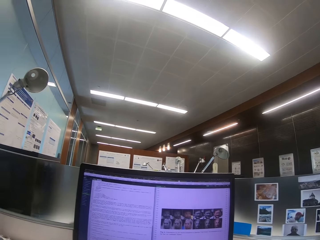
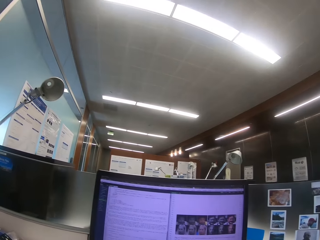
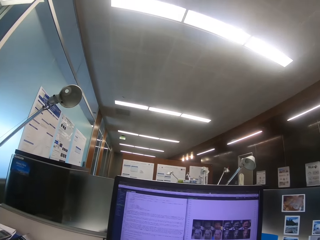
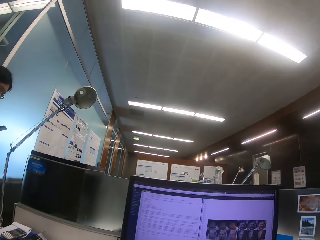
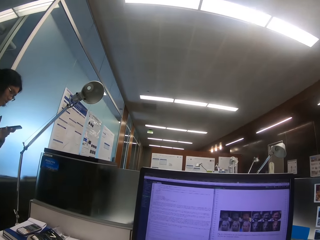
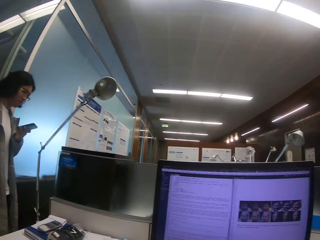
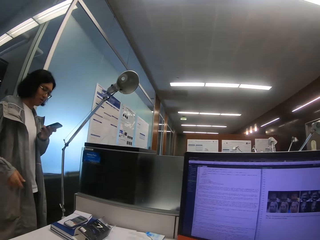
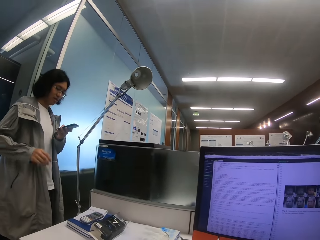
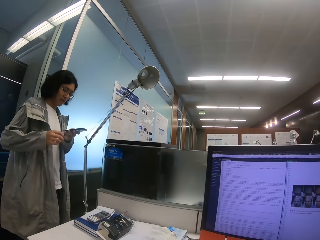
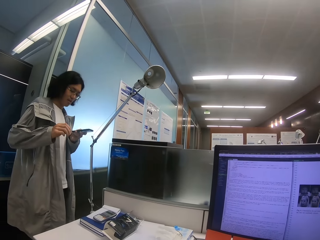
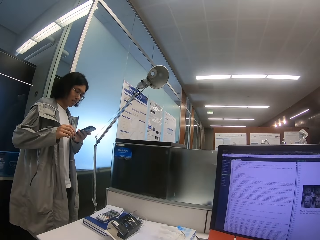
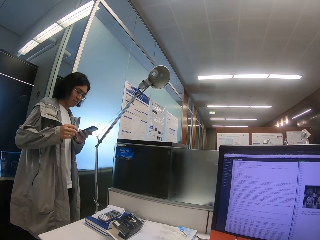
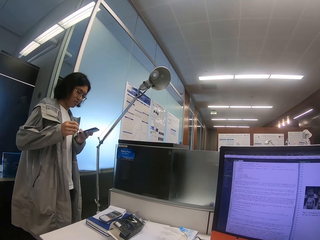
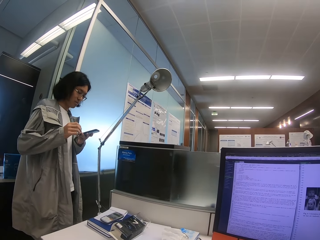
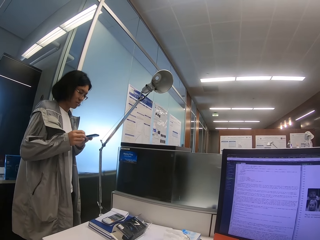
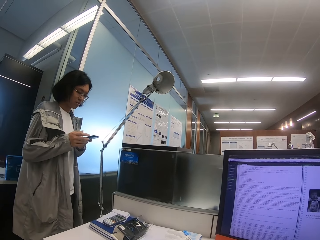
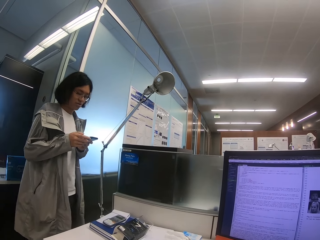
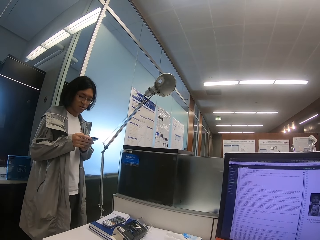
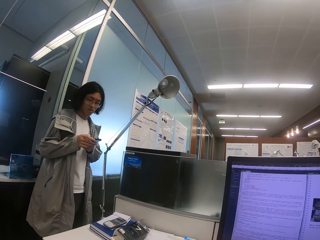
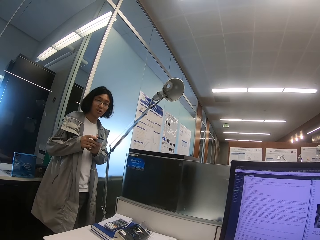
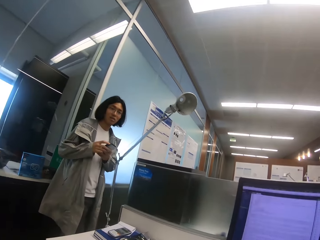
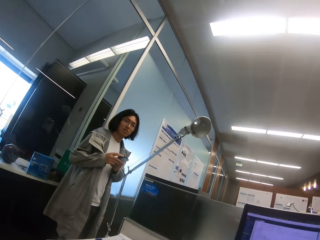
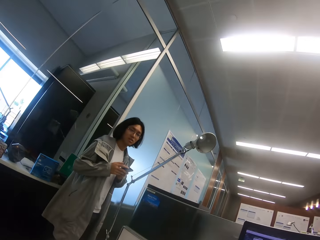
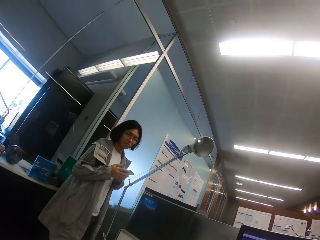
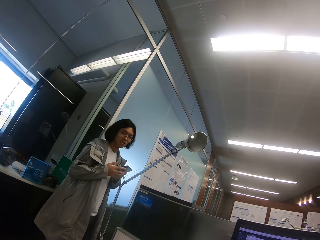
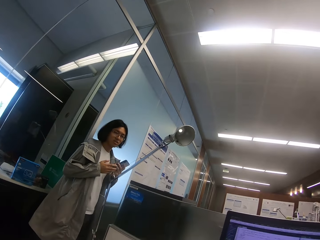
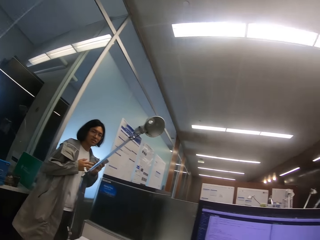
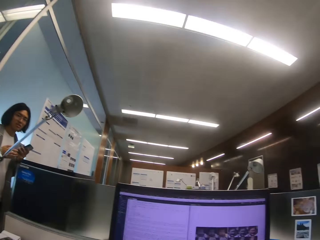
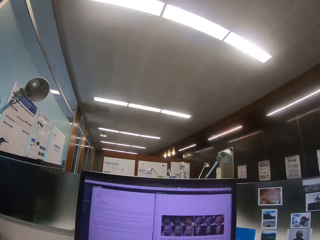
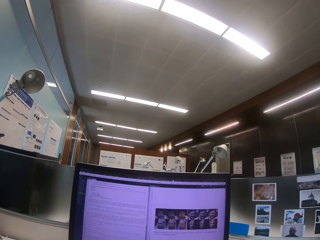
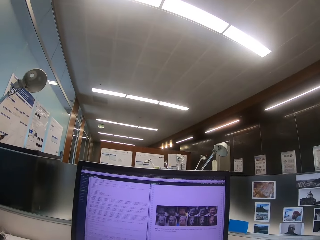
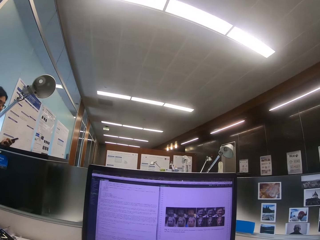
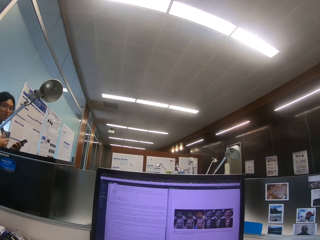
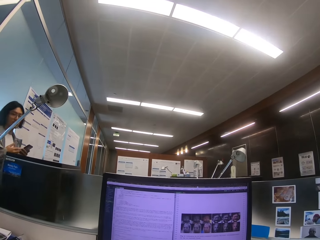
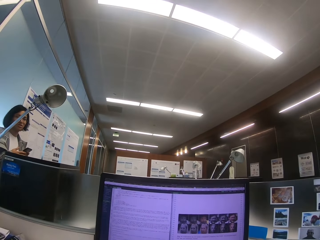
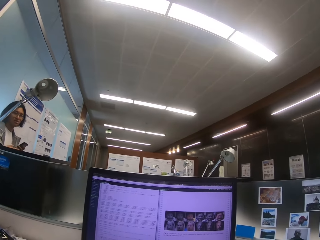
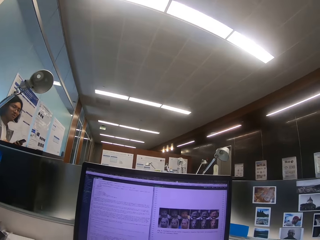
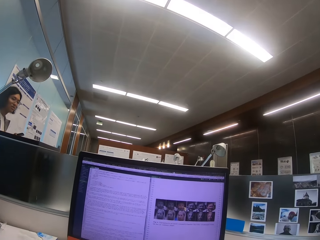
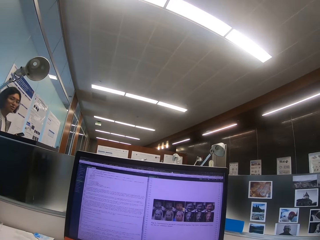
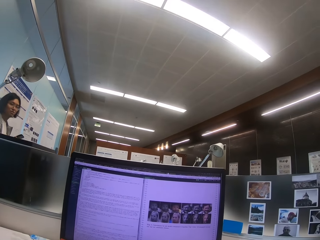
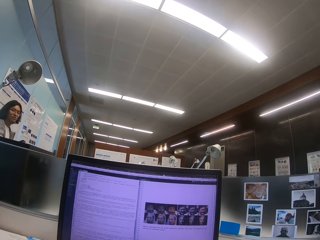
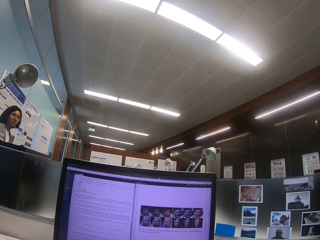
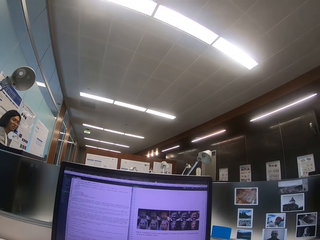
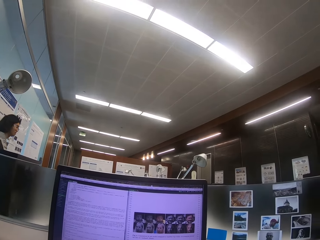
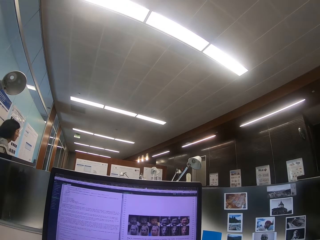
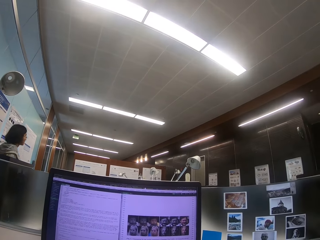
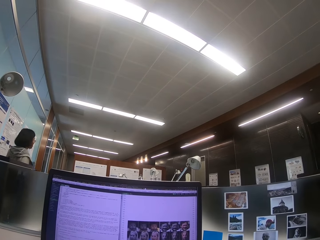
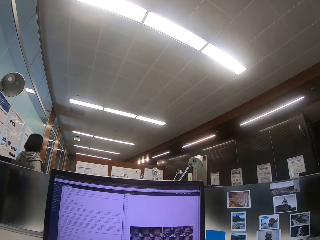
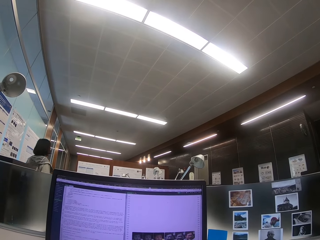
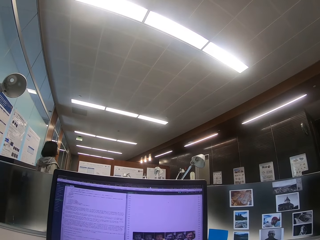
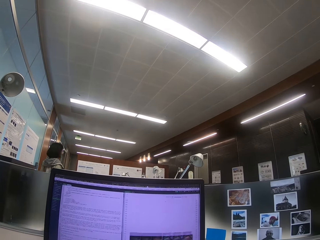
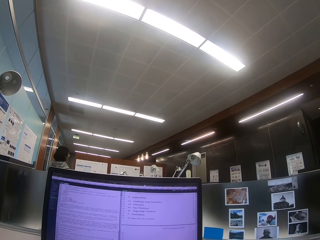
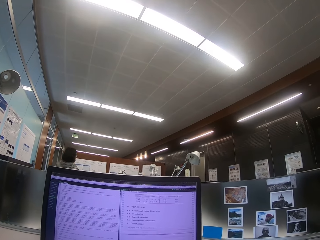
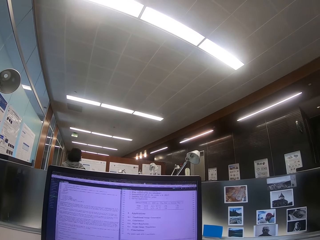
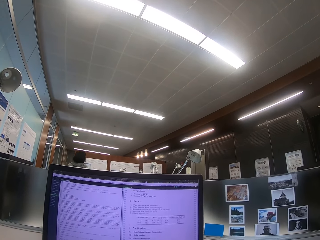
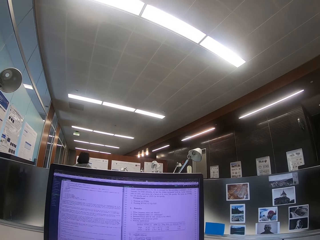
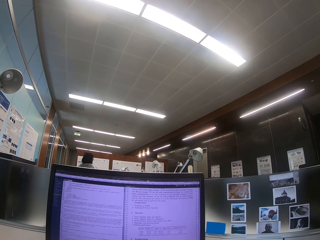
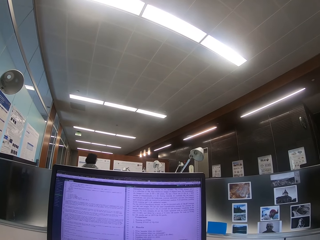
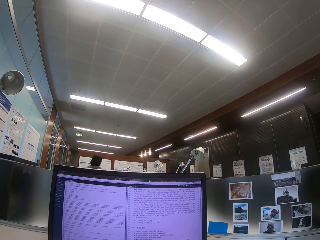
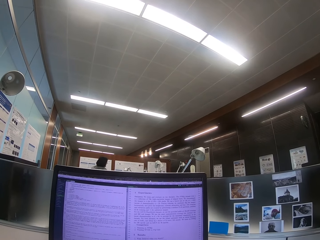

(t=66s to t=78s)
A woman holds the phone. The woman uses the phone and dials the phone. The camera wearer looks at the computer. The woman walks across the office.

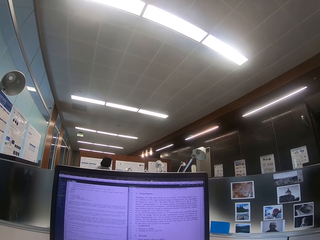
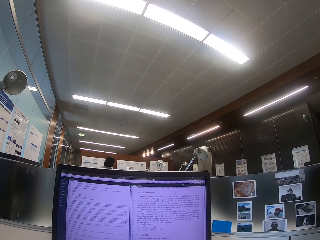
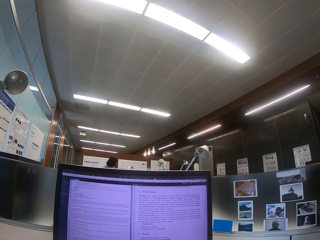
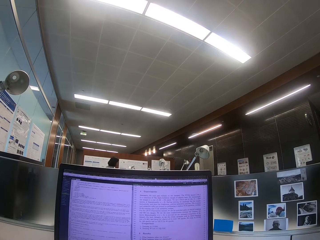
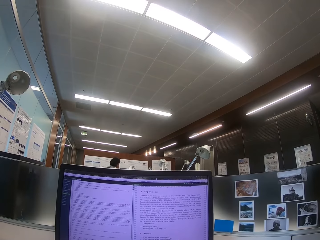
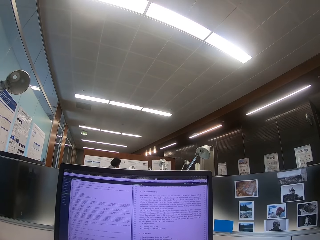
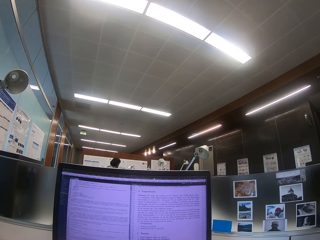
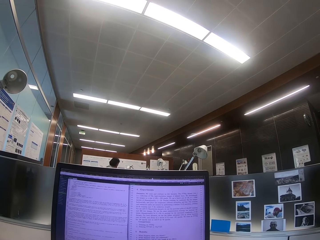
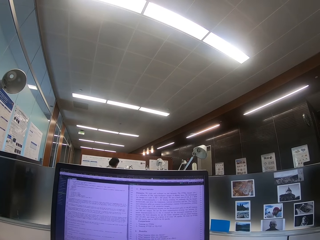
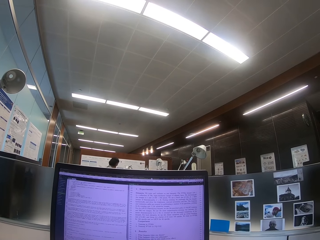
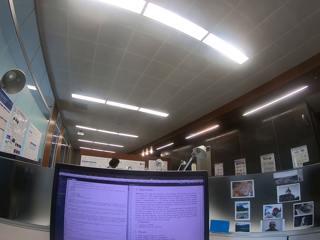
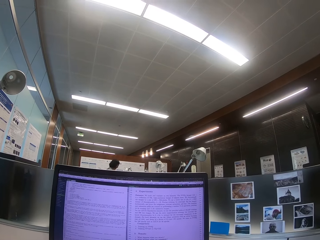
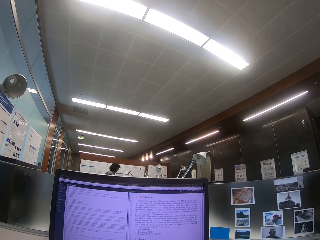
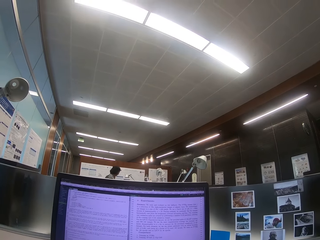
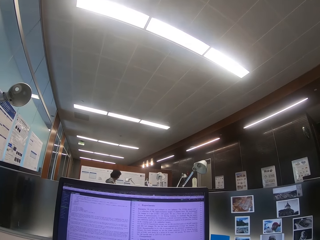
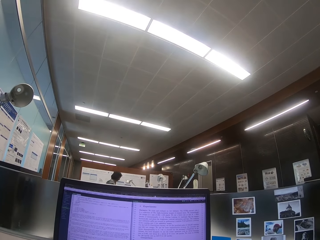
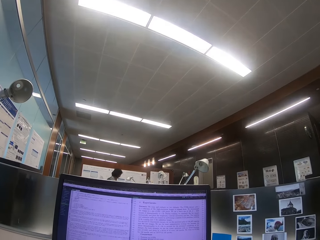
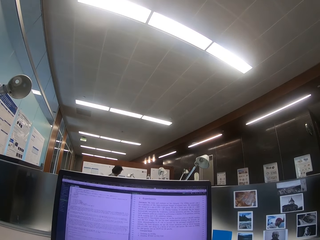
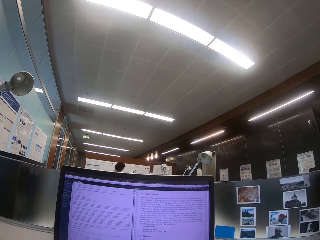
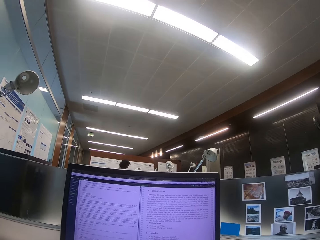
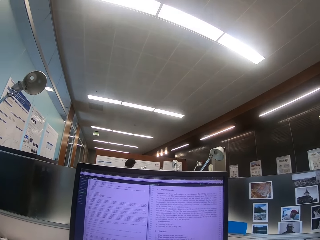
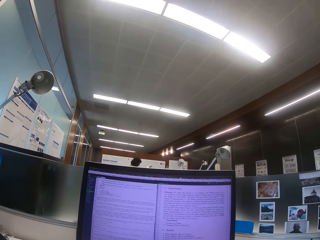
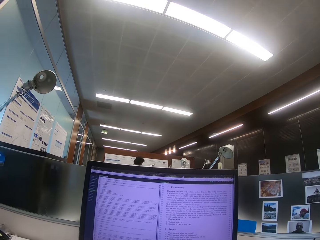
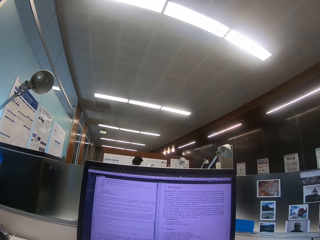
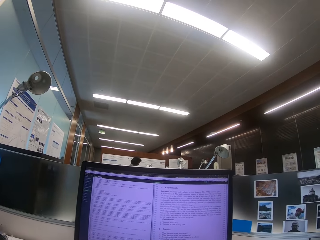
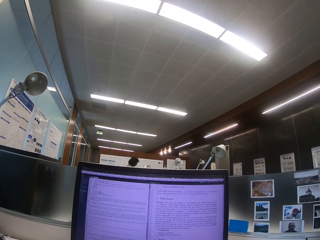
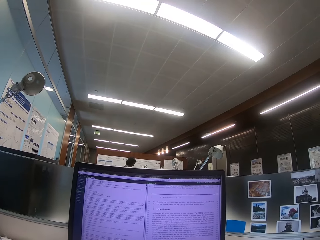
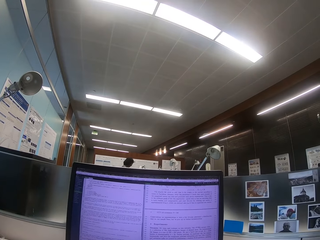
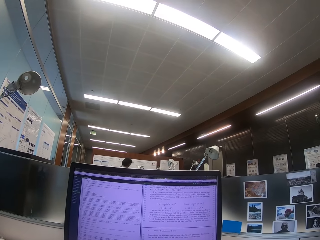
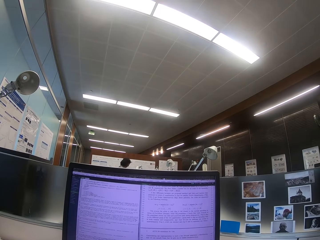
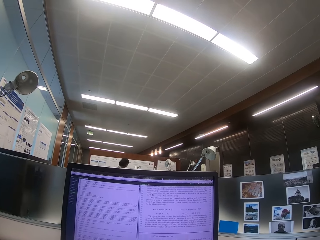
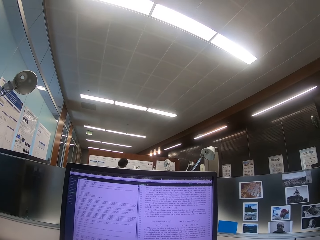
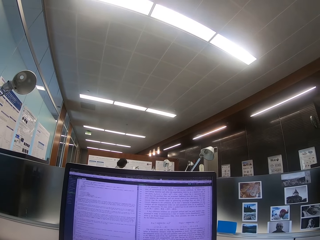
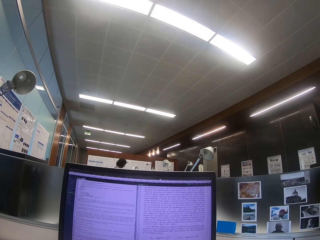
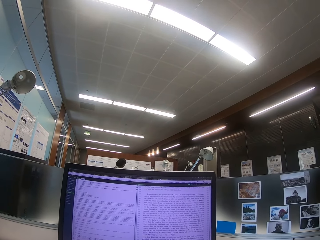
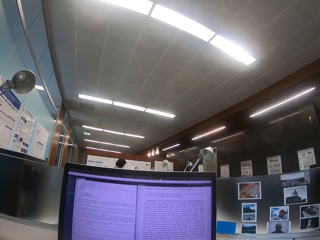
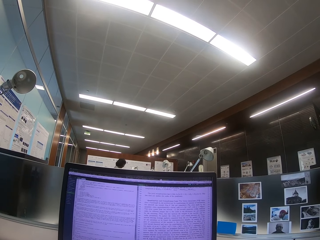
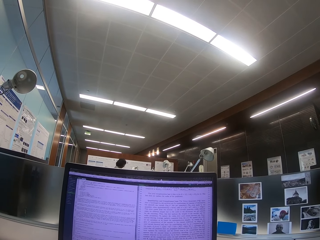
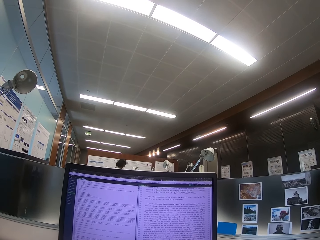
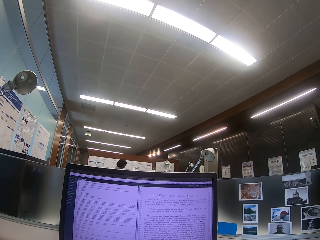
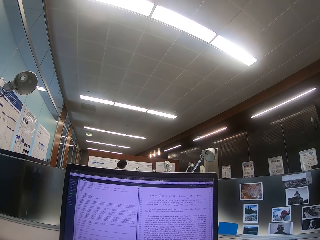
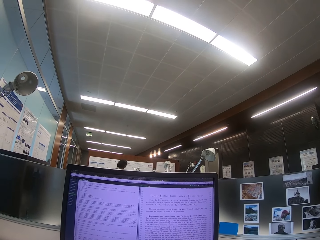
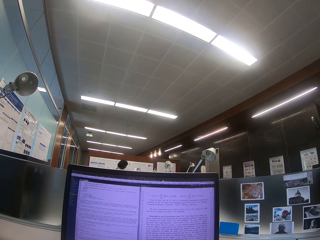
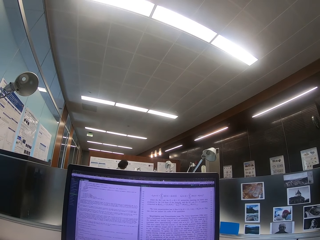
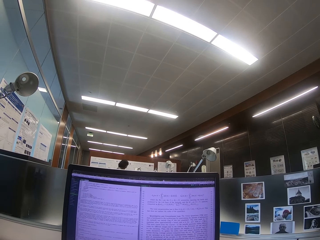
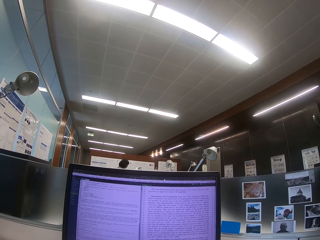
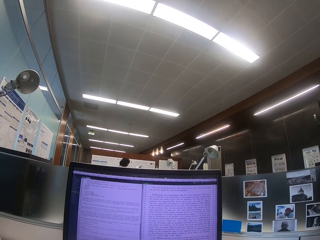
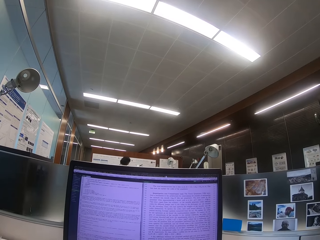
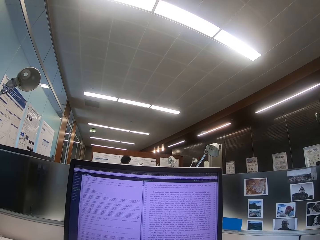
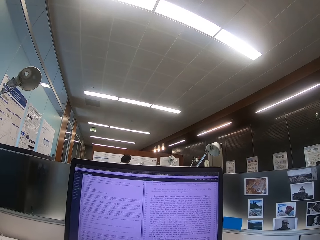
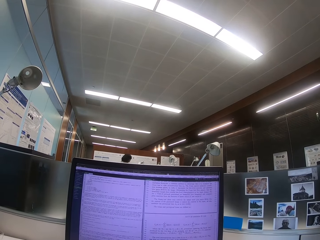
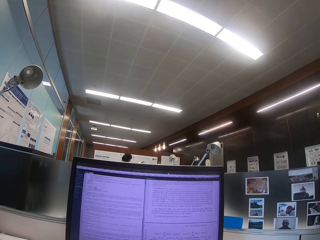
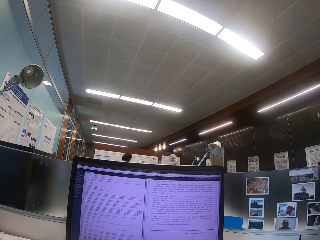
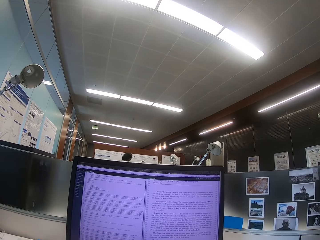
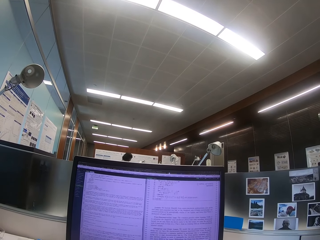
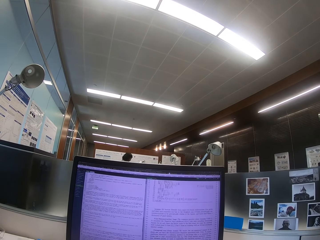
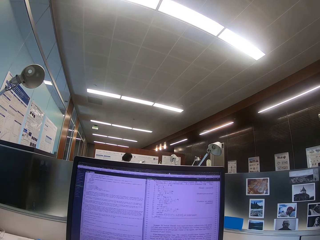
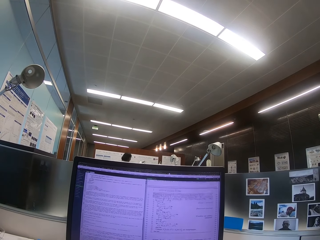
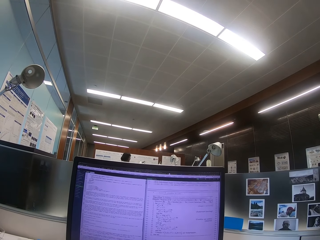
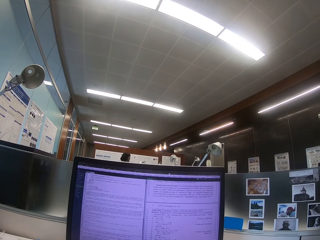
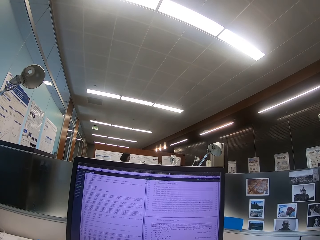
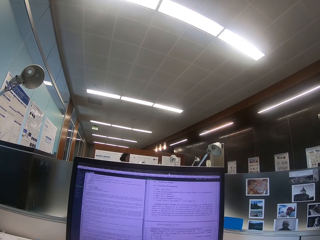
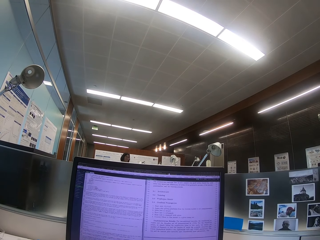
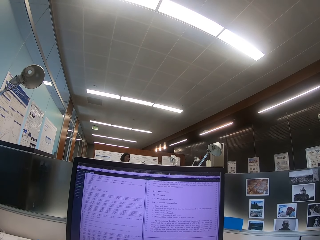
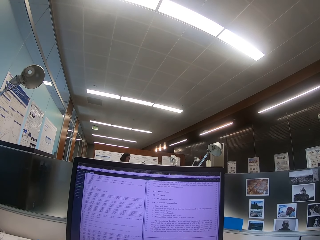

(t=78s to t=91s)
The camera wearer looks at the computer.
